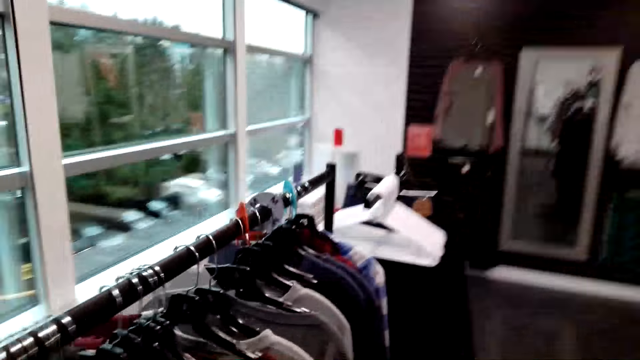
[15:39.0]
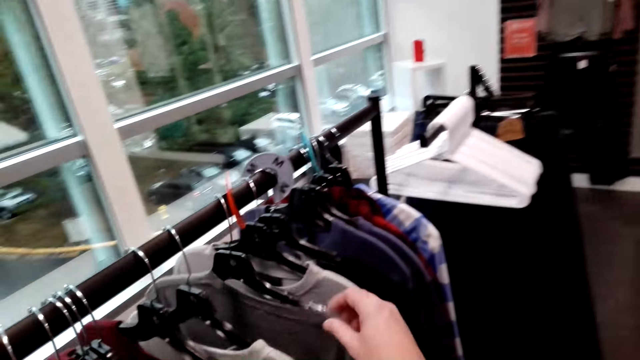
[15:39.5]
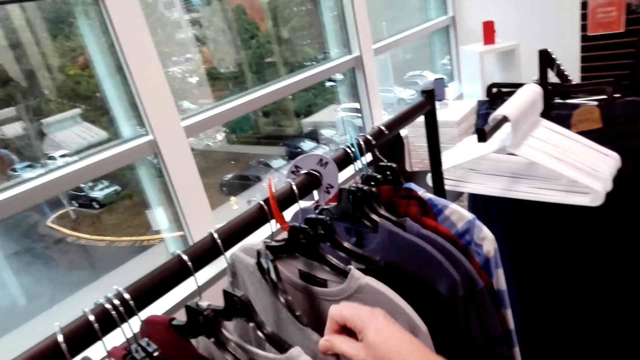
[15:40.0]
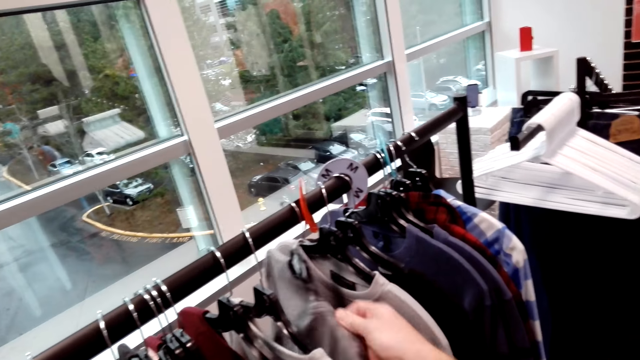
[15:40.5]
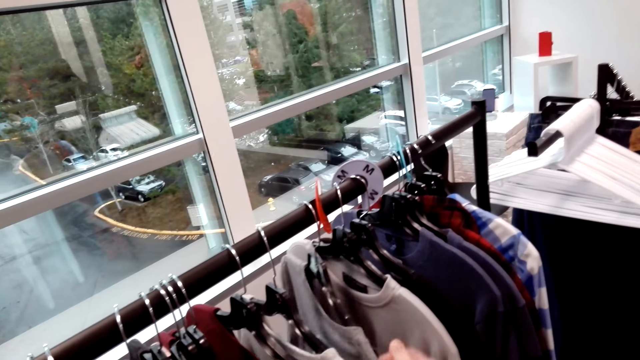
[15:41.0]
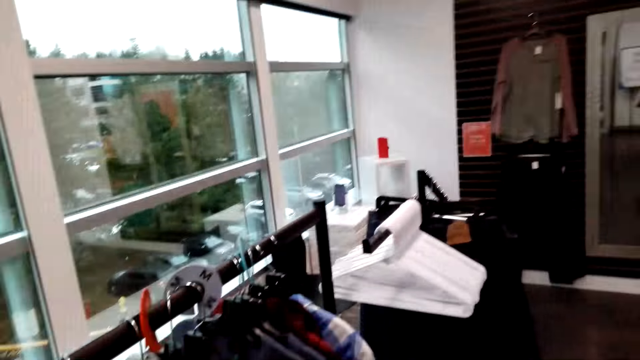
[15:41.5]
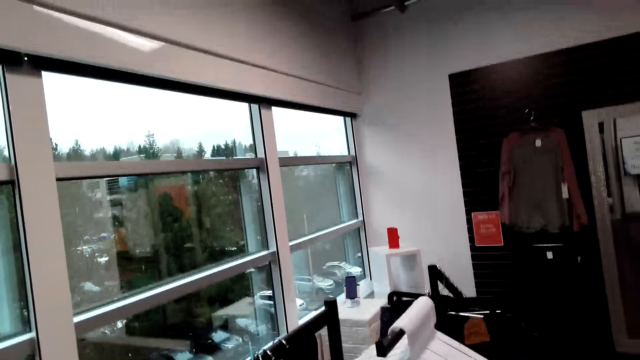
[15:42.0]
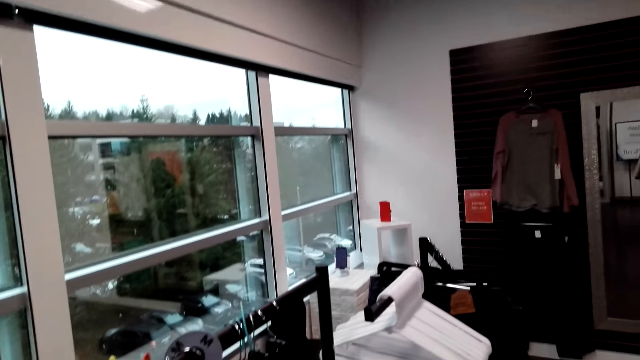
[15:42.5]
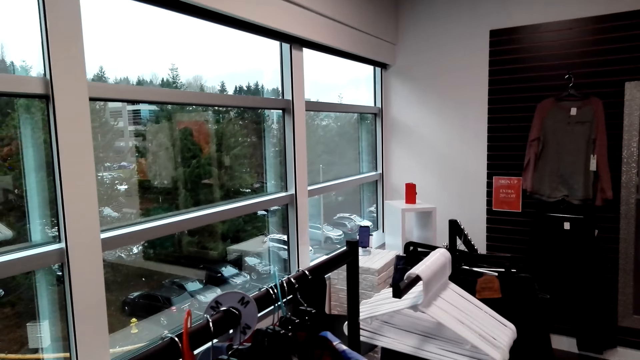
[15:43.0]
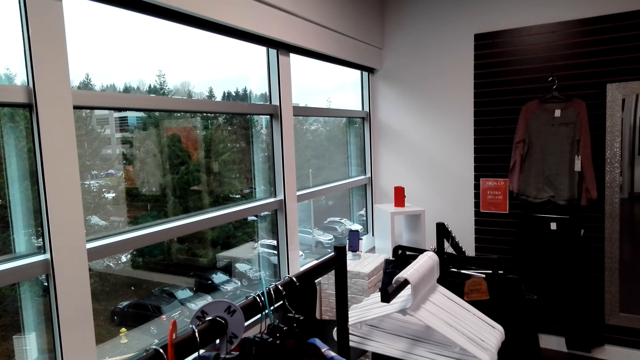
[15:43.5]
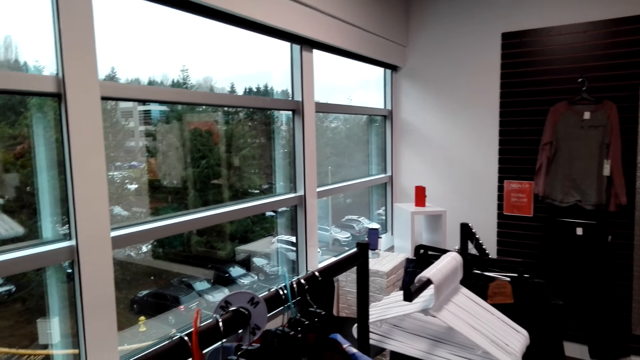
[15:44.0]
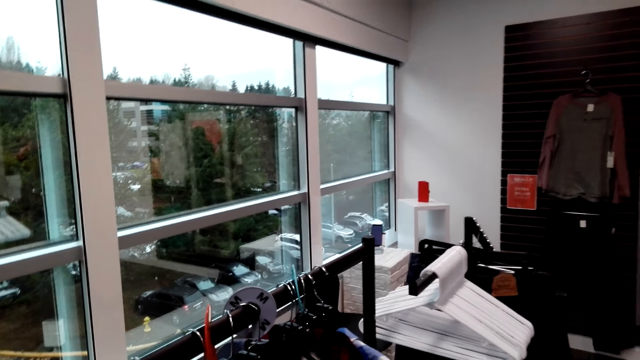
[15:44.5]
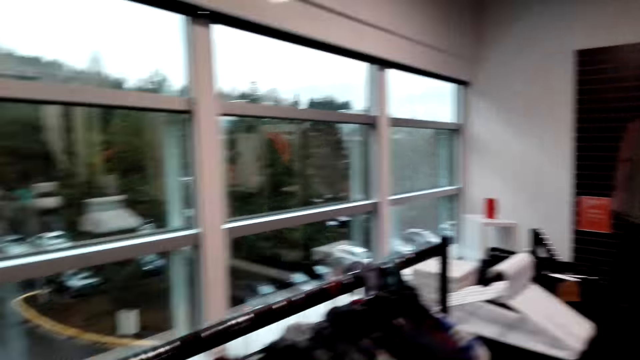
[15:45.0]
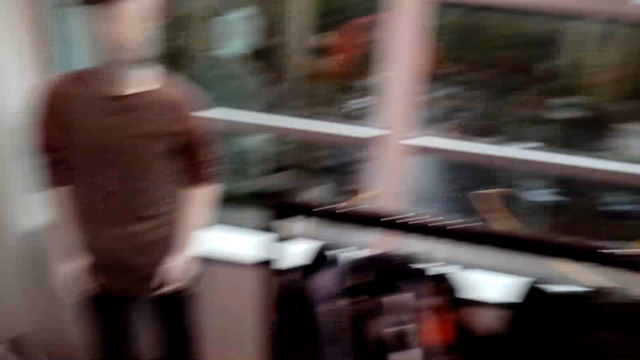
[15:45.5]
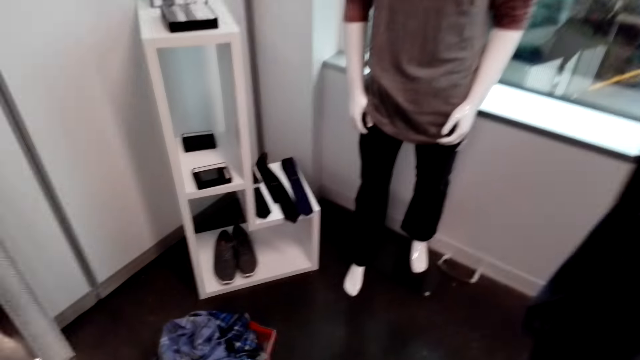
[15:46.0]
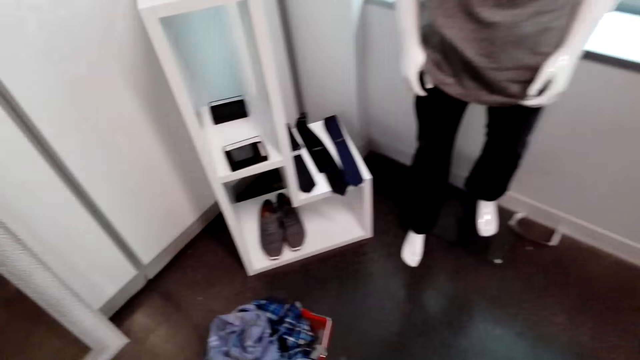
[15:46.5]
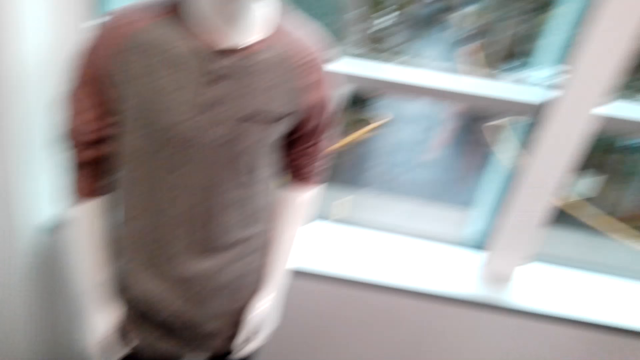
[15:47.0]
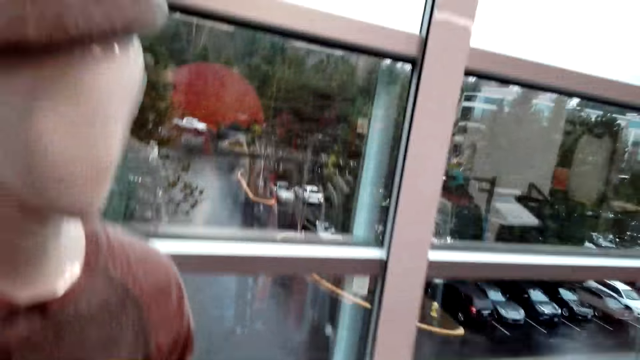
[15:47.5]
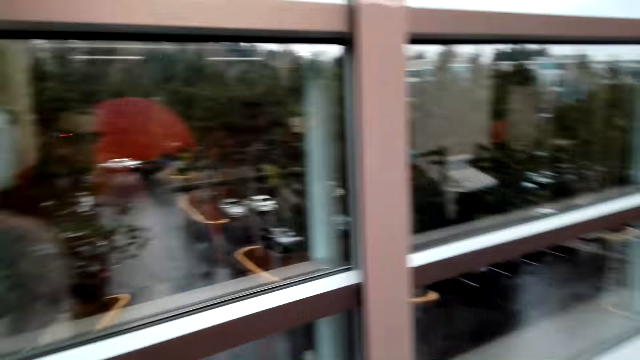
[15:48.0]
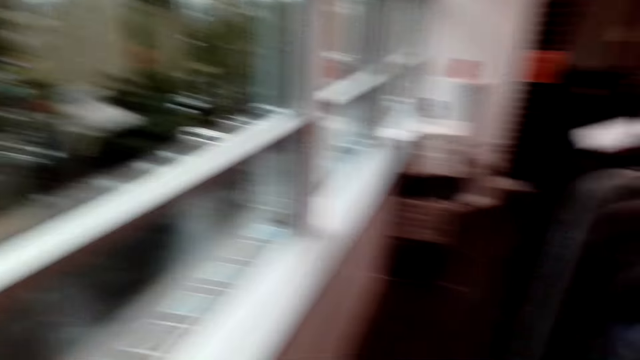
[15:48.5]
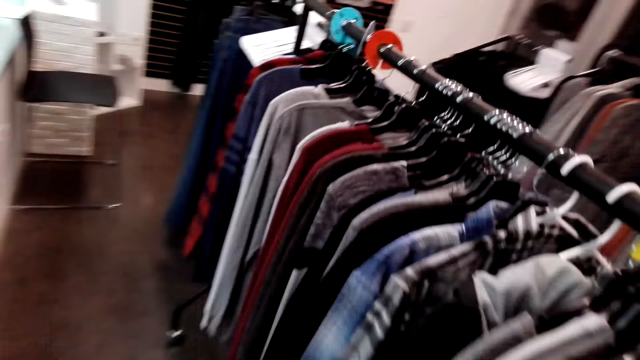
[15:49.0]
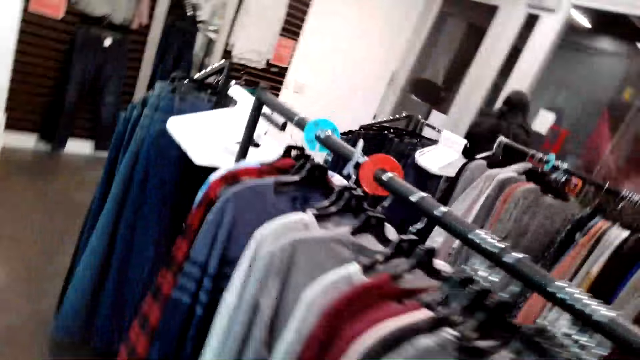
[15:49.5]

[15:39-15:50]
The camera wearer walks around the room. They touch the shirt on the cloth rack. They walk around the room.

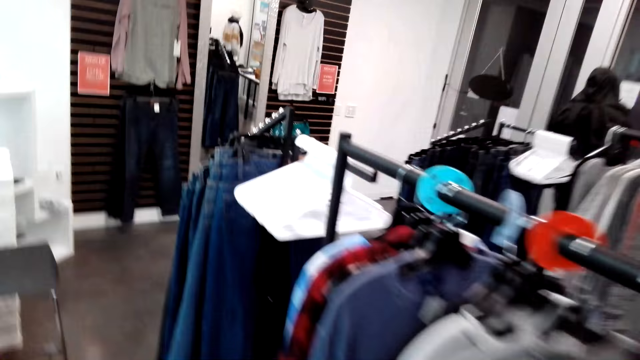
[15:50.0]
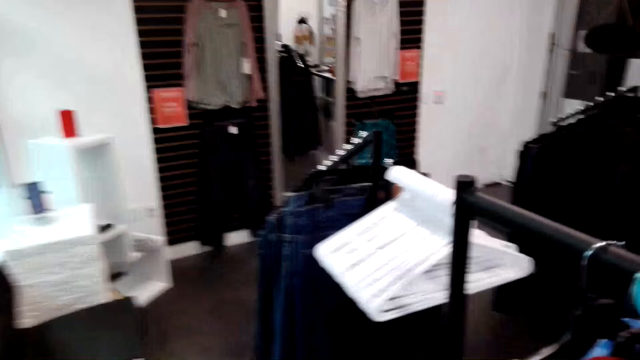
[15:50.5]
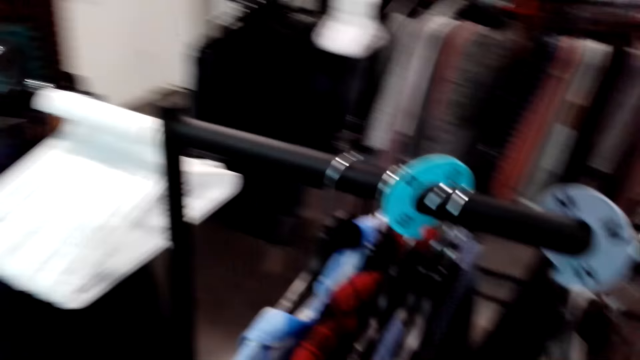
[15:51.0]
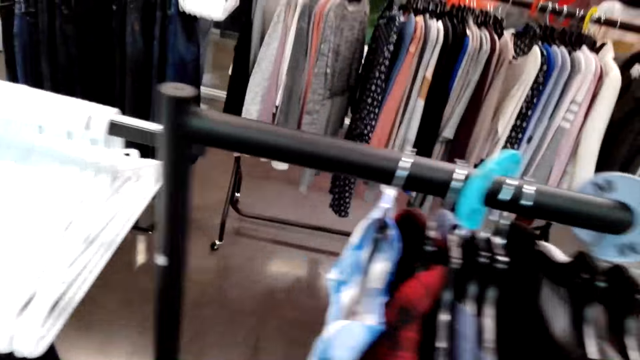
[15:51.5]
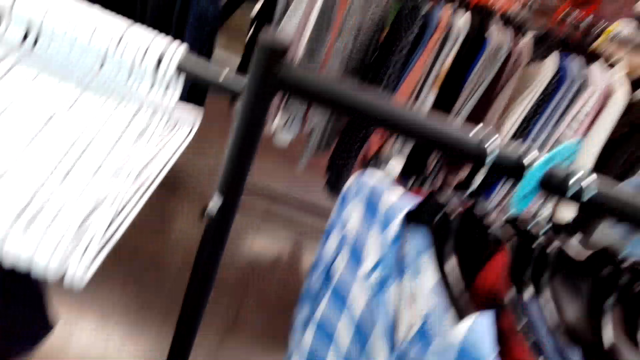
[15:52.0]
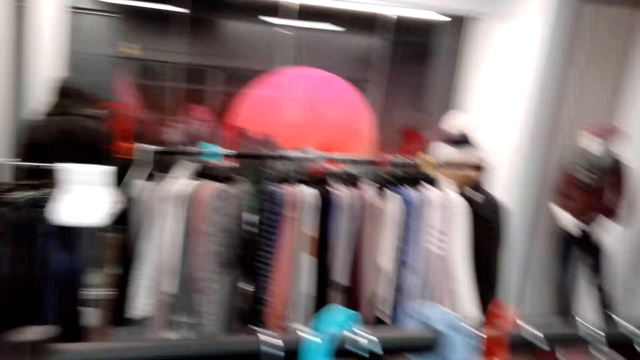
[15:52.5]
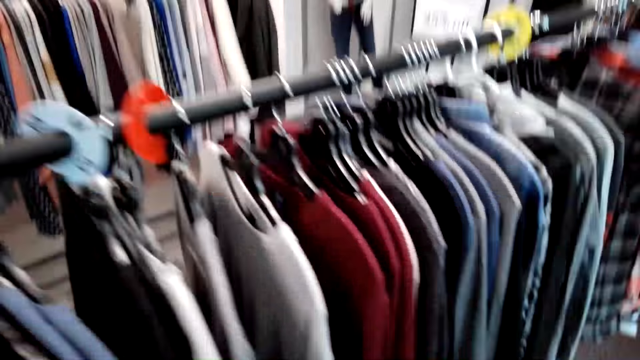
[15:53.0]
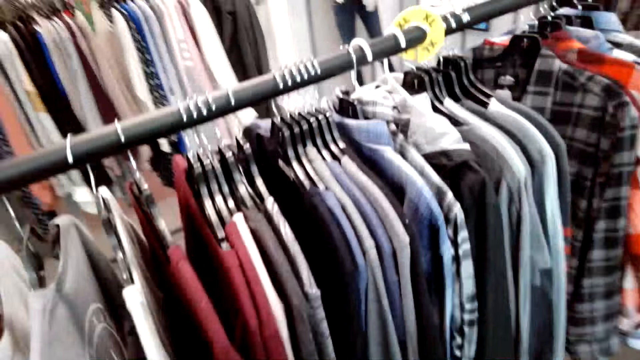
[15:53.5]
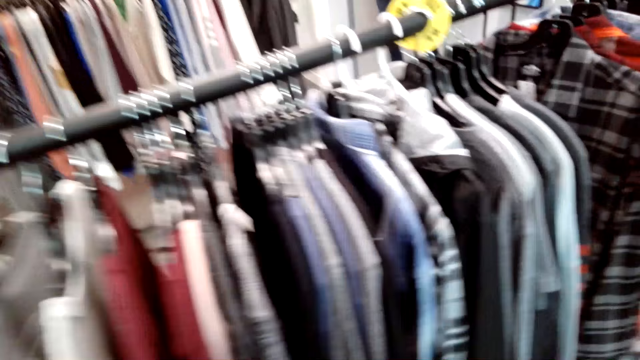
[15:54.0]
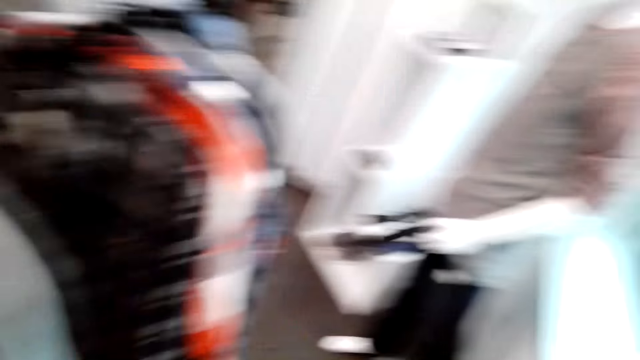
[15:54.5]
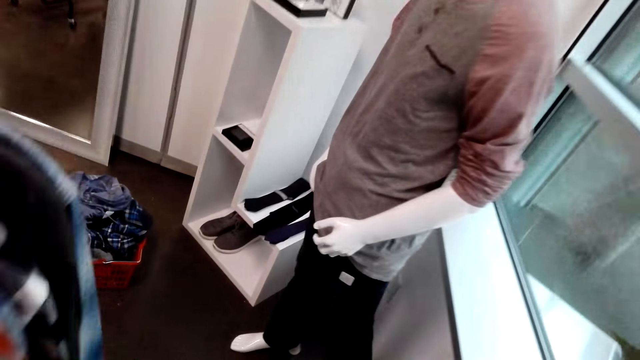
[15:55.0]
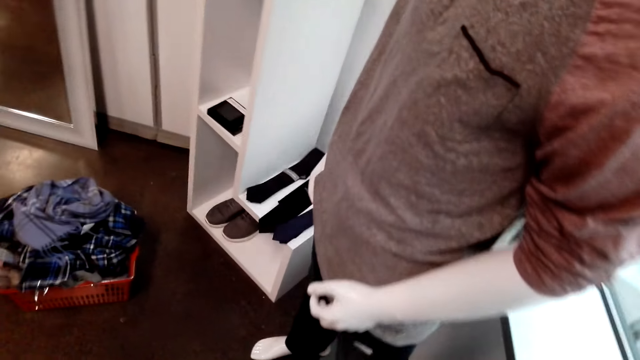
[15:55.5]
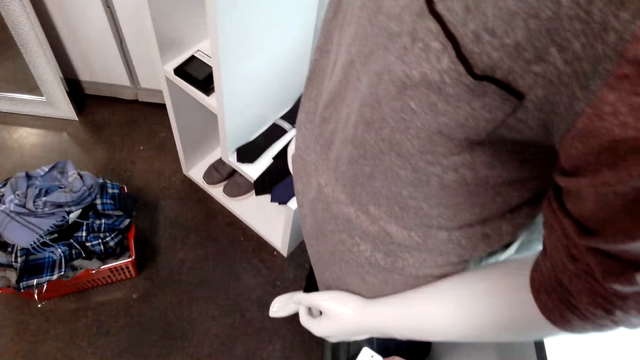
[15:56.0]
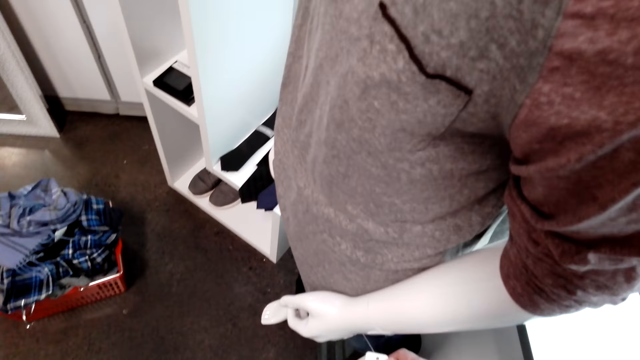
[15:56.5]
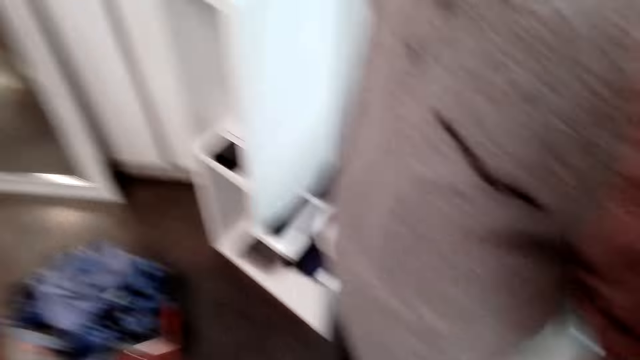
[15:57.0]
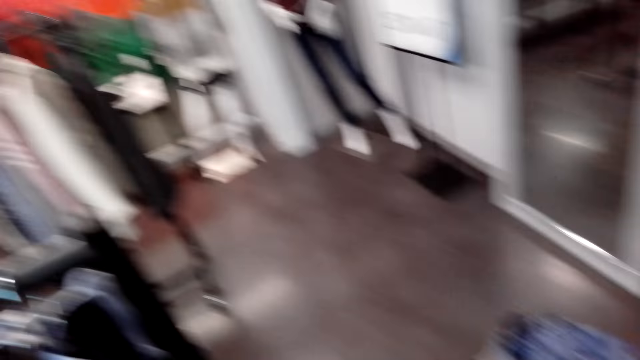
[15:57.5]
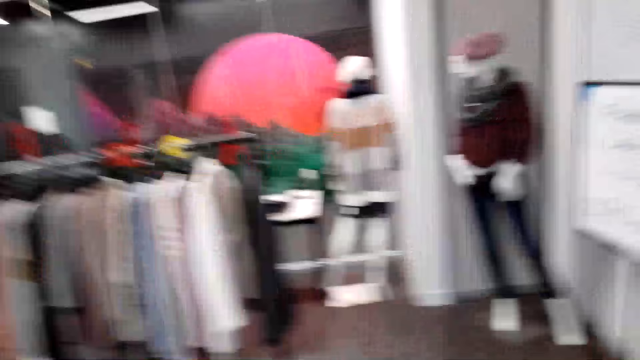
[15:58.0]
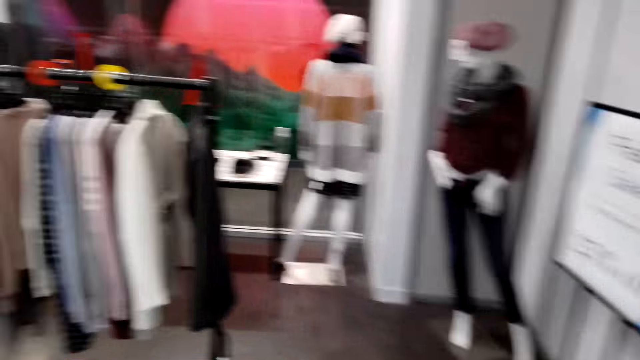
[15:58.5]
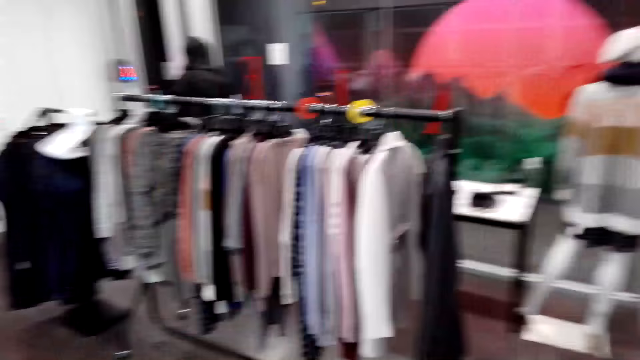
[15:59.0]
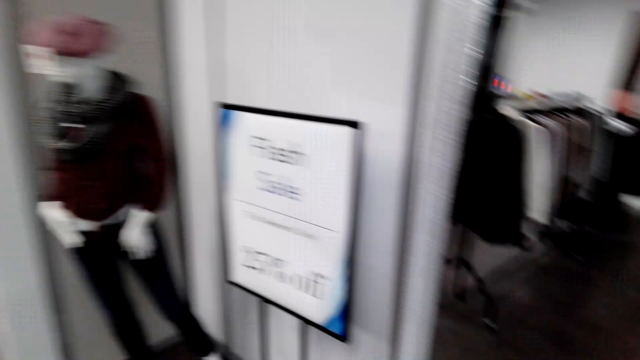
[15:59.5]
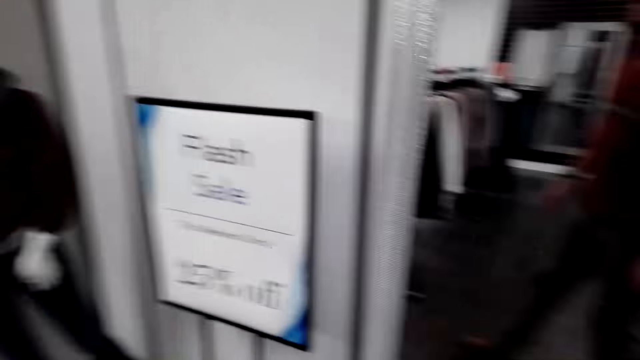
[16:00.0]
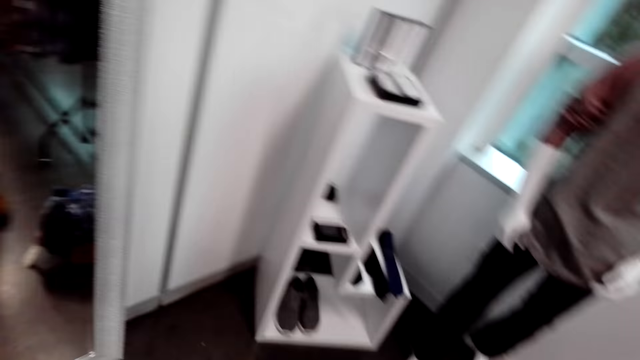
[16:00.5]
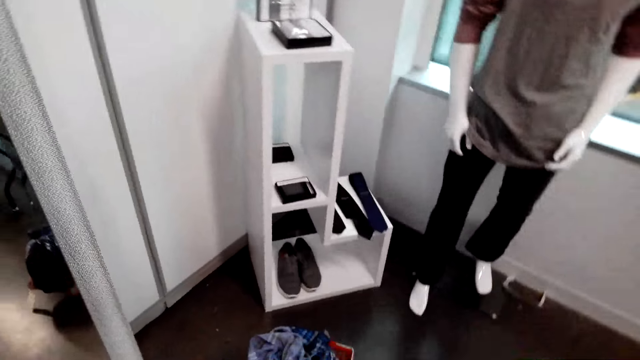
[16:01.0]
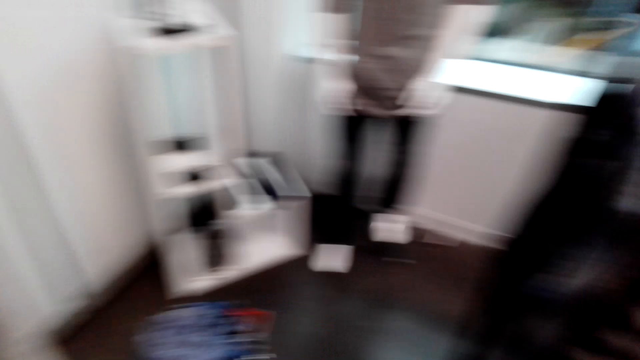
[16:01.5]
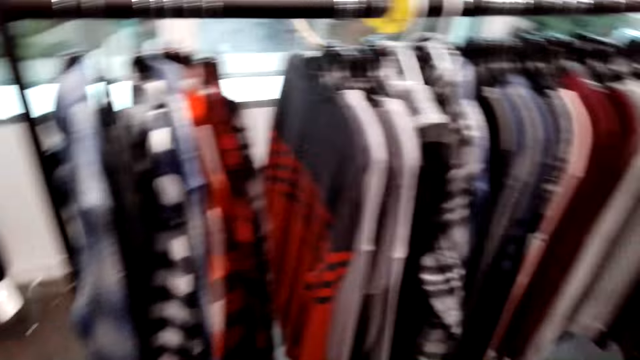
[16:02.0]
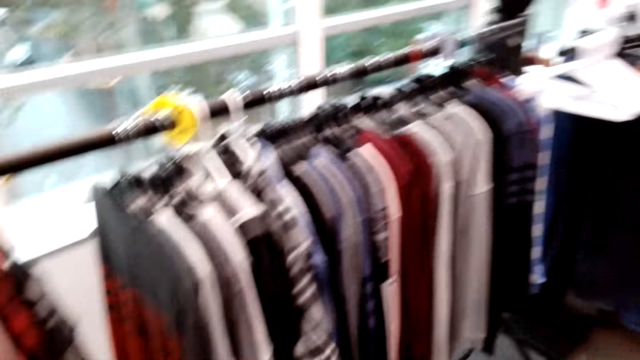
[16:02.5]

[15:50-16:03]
The camera wearer touches the shirt on the cloth rack. They walk in the shop.
